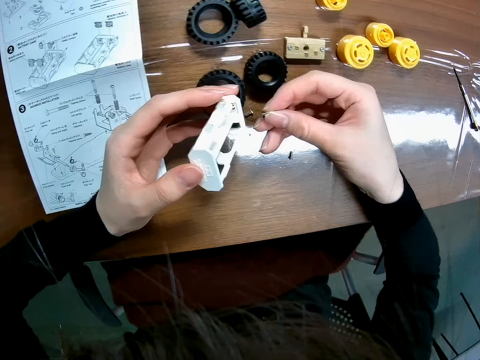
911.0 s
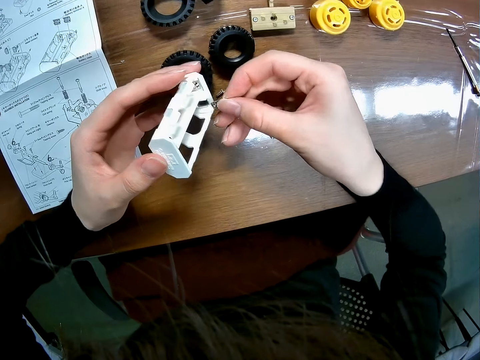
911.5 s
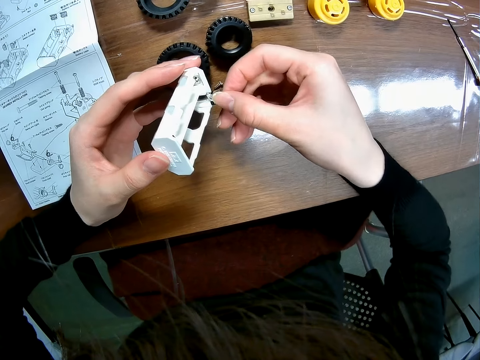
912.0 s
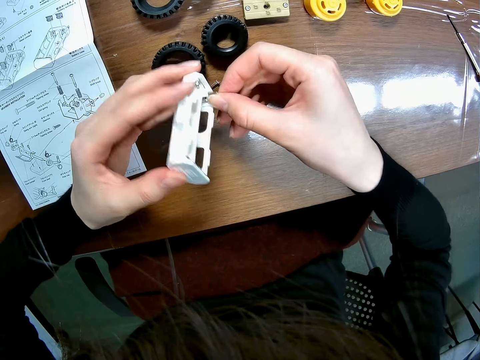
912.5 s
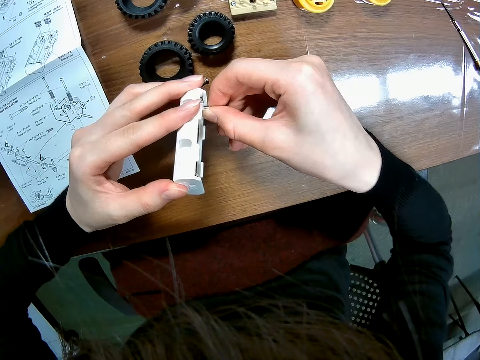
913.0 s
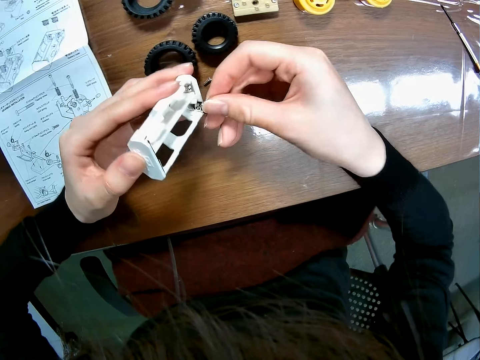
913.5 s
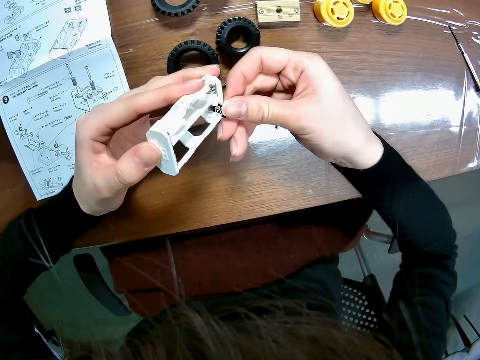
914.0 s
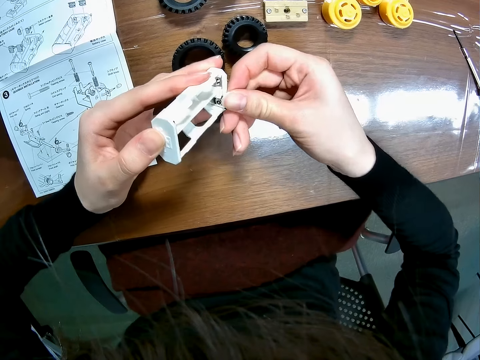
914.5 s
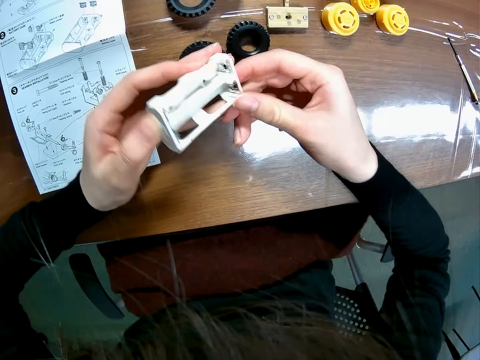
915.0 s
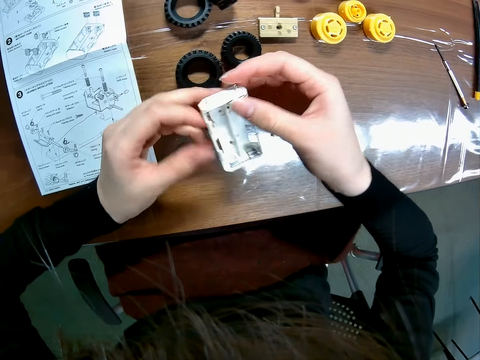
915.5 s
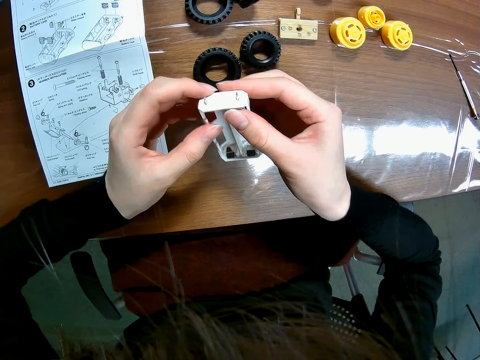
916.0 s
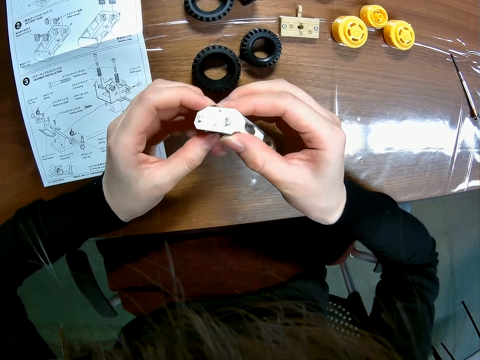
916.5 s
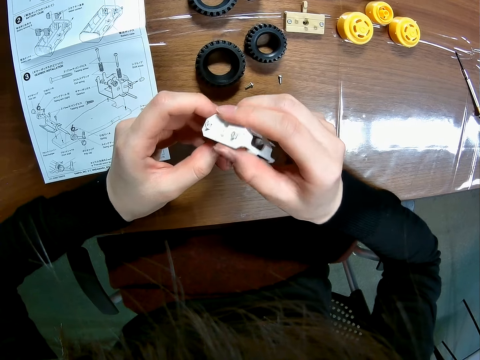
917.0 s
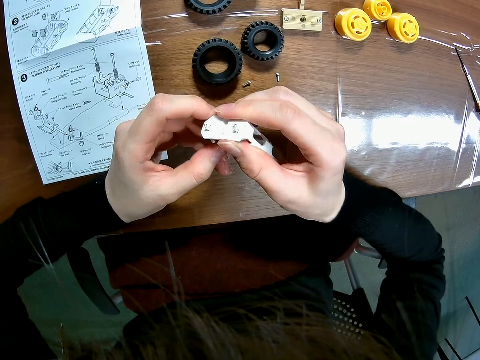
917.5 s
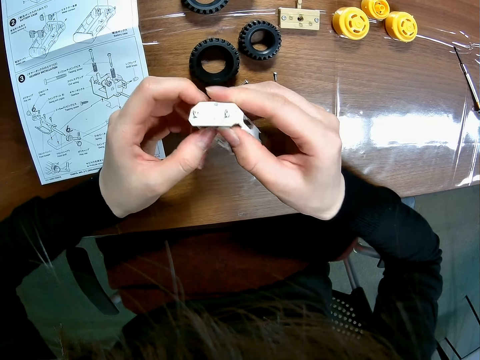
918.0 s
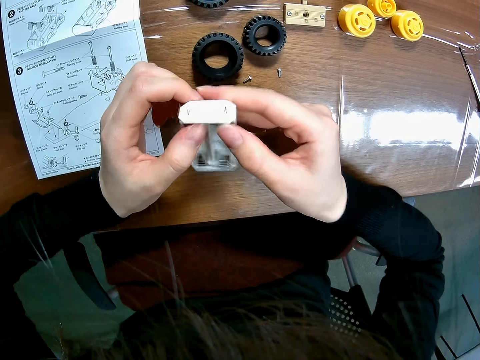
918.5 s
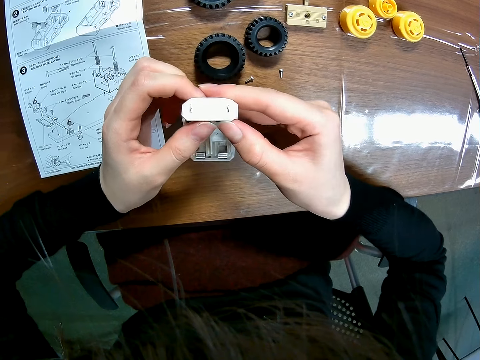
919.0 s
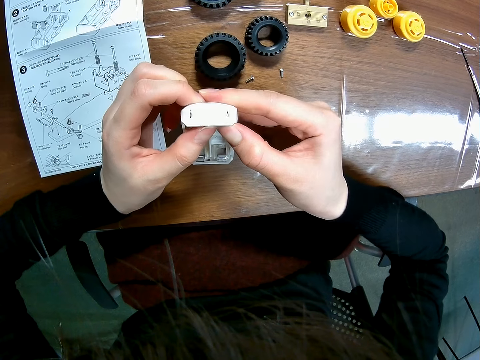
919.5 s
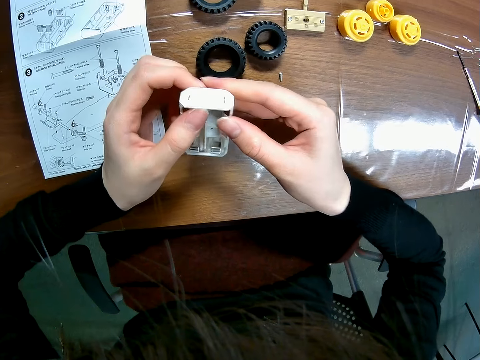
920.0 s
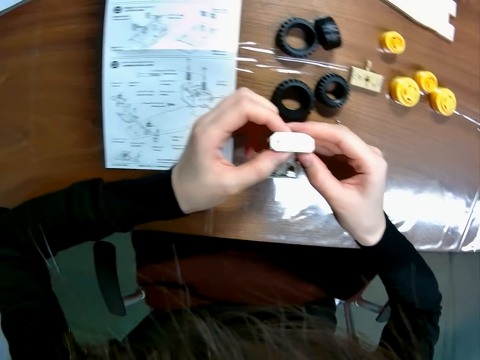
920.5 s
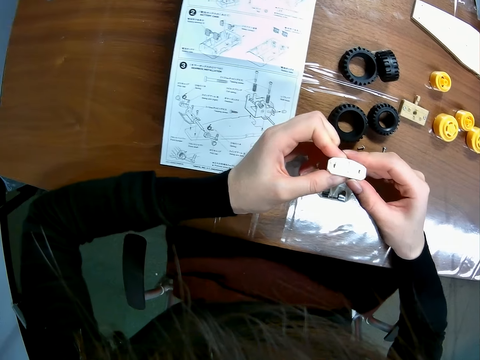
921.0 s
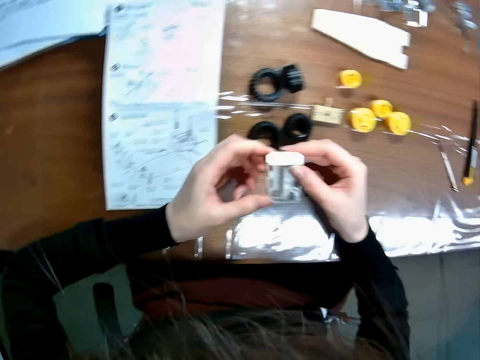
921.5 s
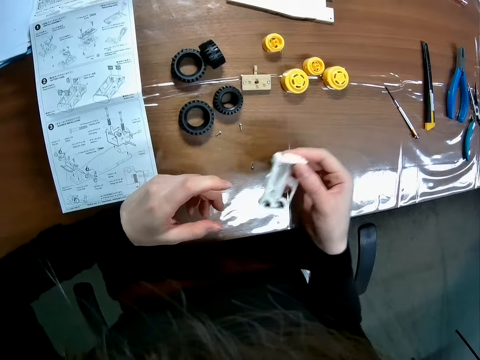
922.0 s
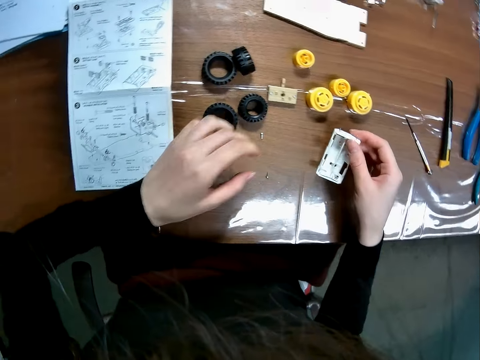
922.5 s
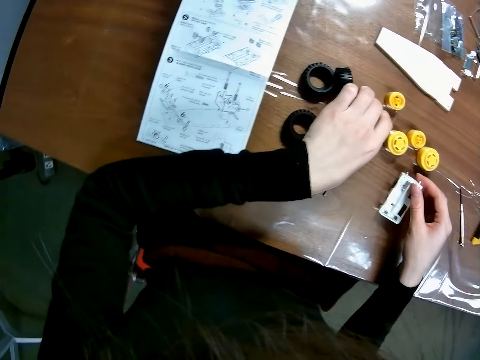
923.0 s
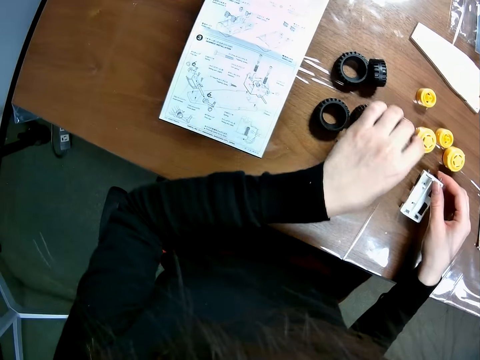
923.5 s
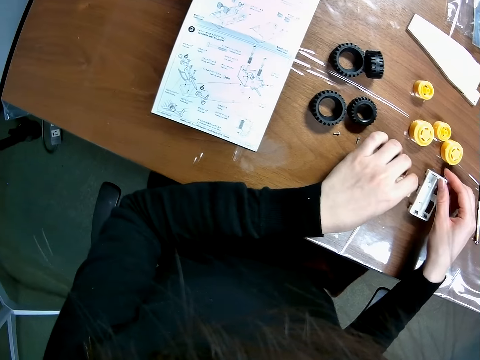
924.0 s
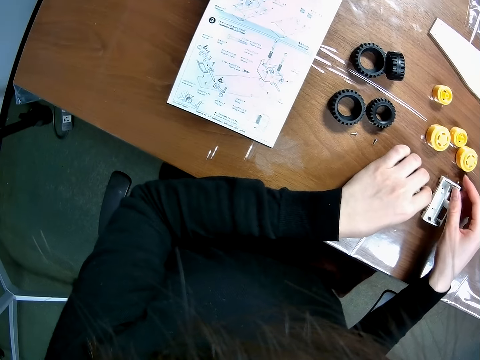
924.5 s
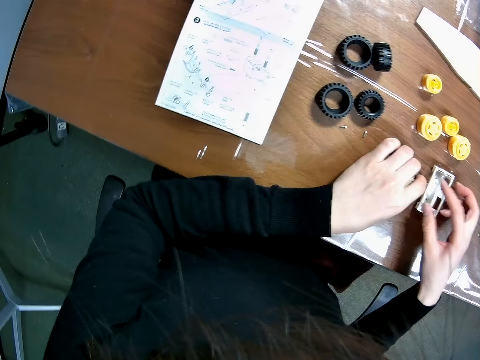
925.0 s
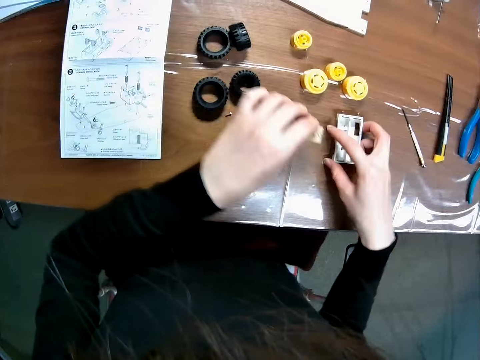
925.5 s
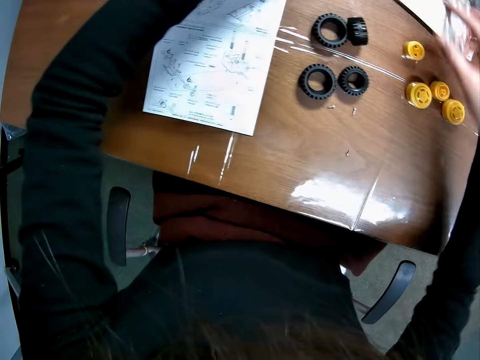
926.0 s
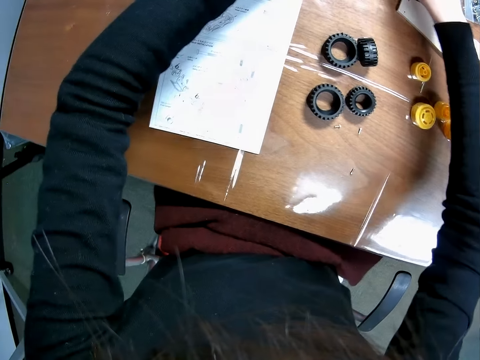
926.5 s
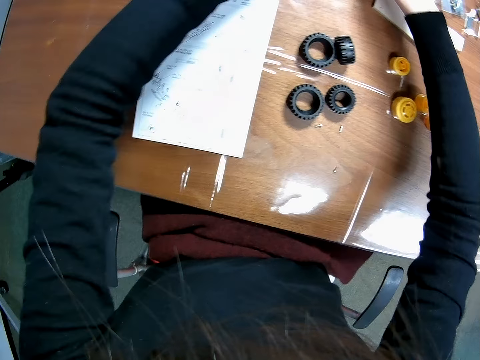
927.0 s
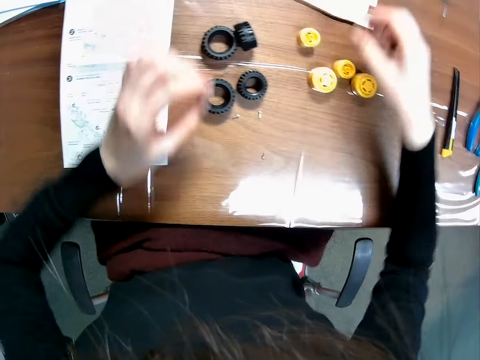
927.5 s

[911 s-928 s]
The camera wearer fixes the toy chassis. They insert the toy car's component into the wooden casing. They press the toy car's component into the wooden casing. They pick something. They drop the wooden casing on the table. They move a toy car's component on the table. They move the wooden casing on the table. They put the toy car chassis on the table.

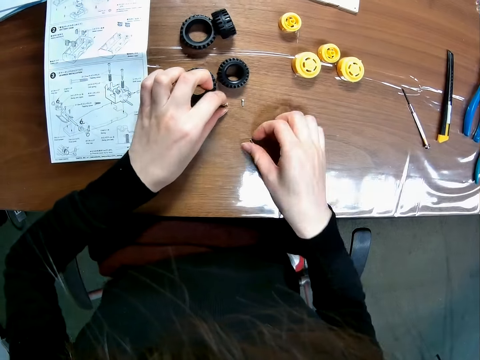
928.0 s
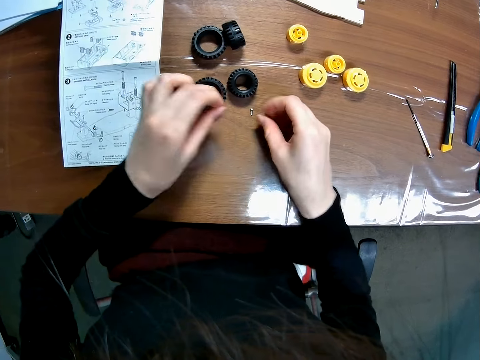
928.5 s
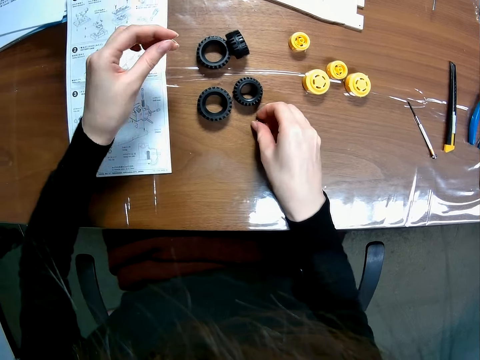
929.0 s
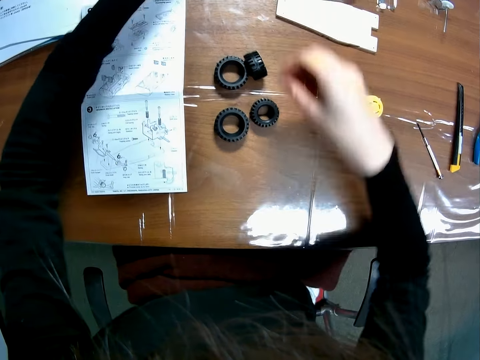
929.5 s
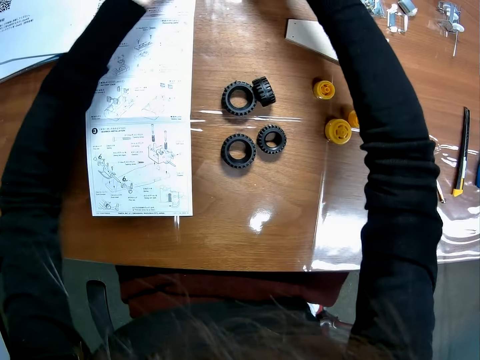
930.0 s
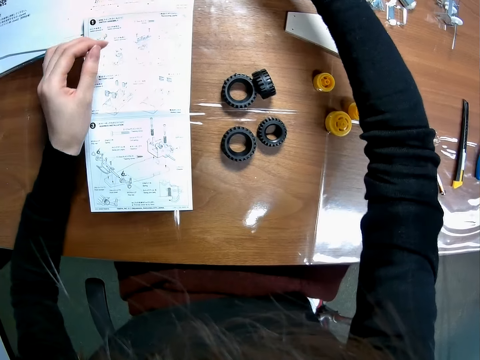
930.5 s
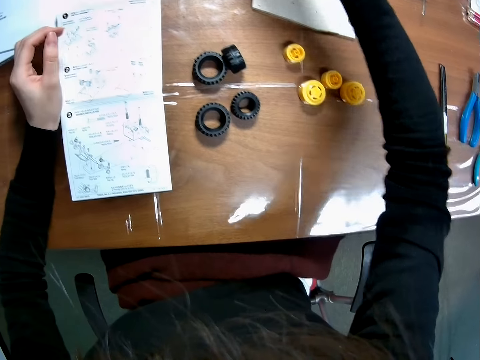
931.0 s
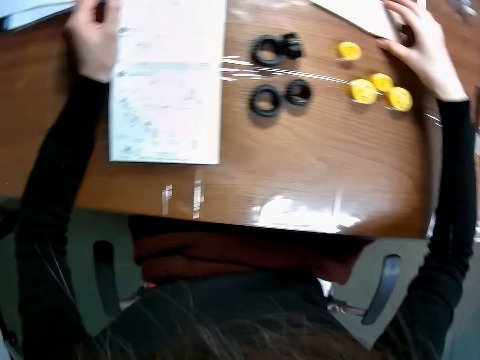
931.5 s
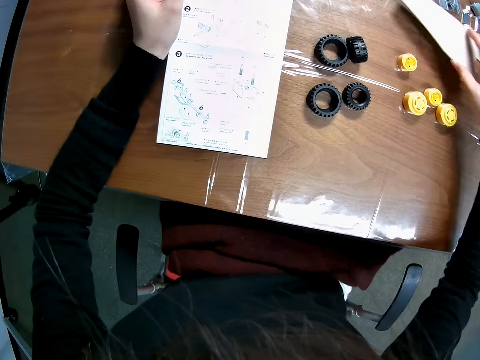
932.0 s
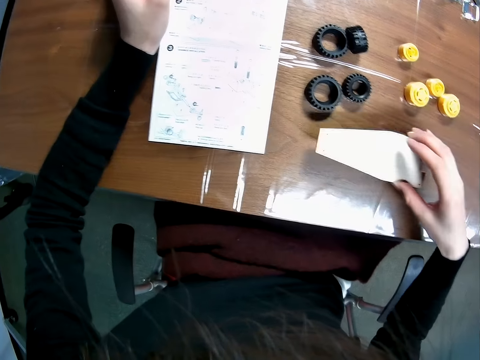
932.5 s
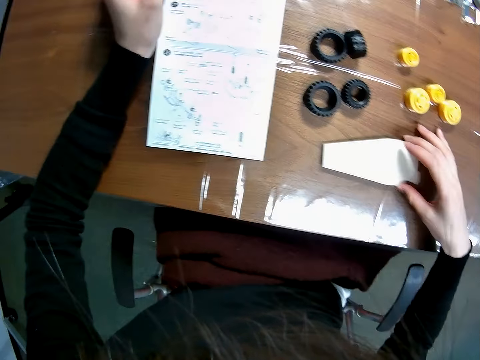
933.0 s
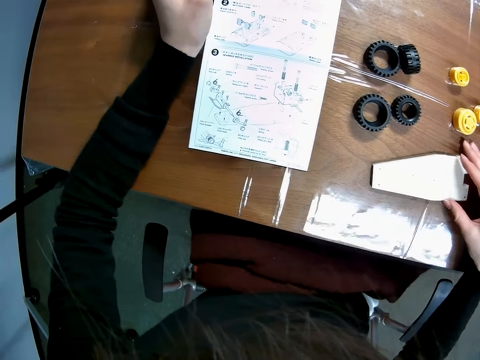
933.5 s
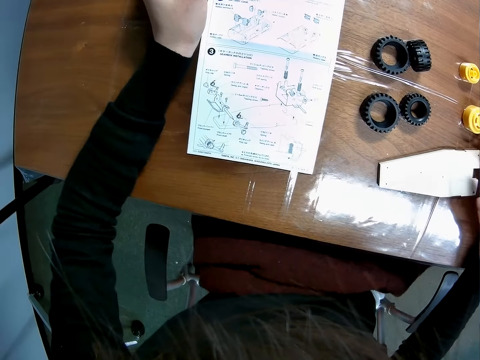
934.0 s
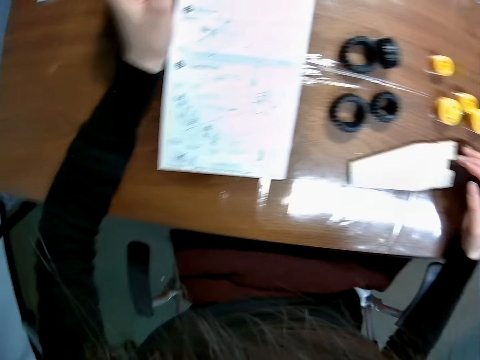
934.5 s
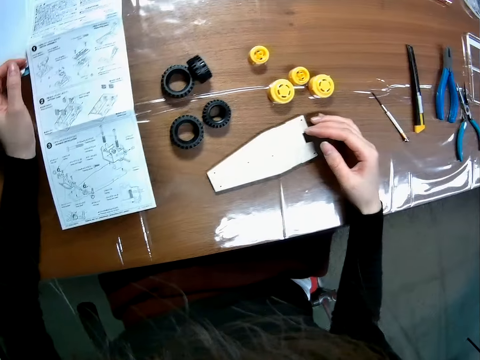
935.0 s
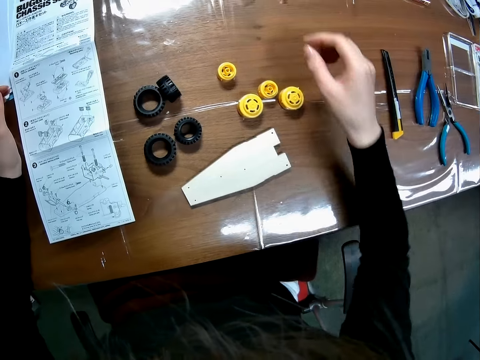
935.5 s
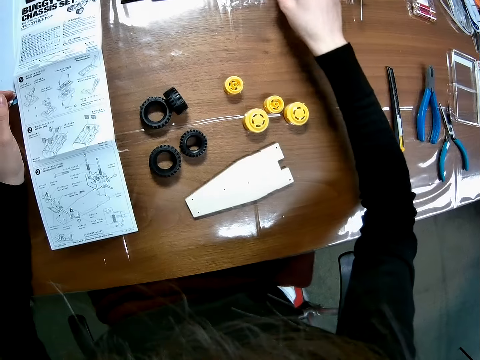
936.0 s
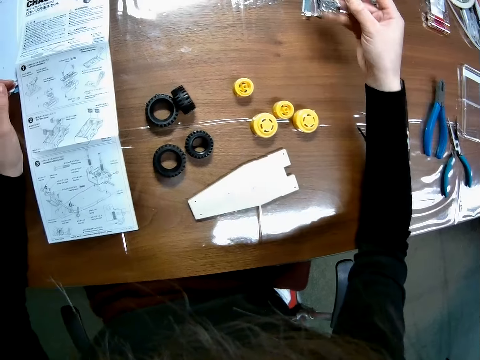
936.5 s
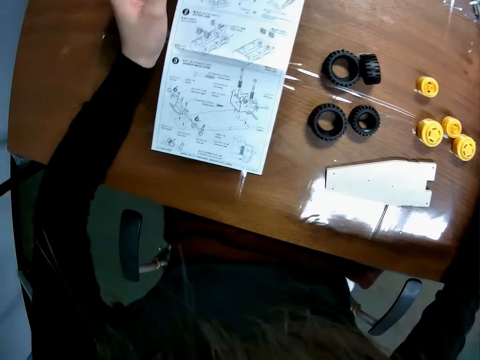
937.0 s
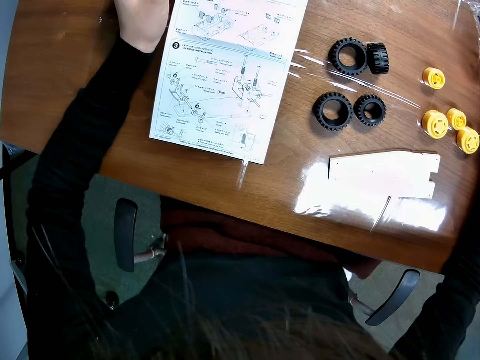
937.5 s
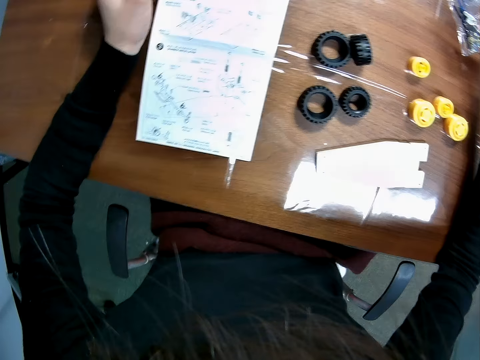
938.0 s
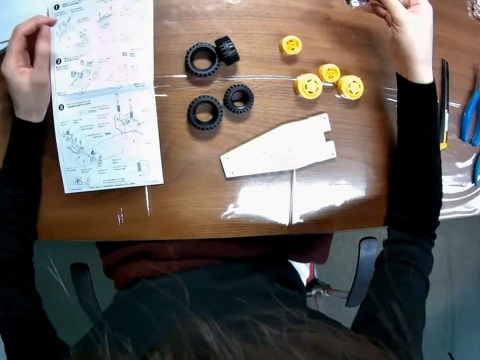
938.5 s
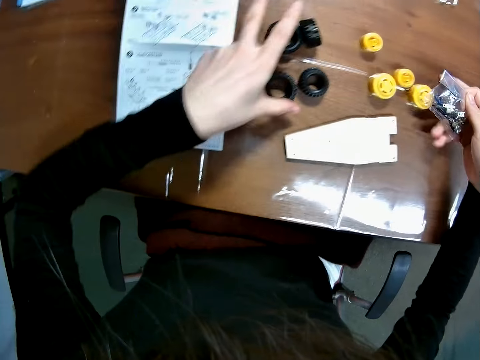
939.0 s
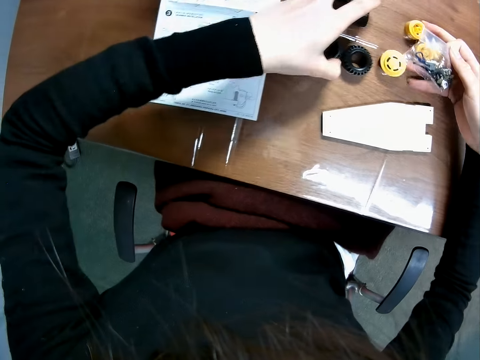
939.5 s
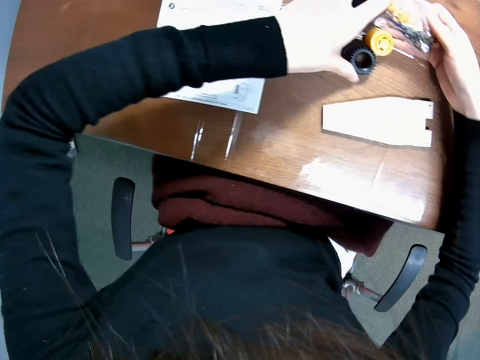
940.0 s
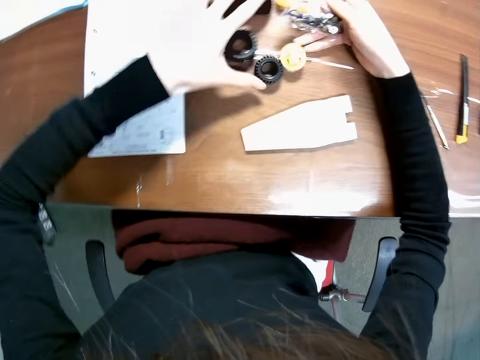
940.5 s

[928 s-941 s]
The camera wearer moves some screws on the table. She picks something. She puts something on the table. She picks a wooden model on the table with her right hand. She drops the wooden model on the table. She picks a packaging nylon on the table. She moves some rubber tires on the table. She moves some toy rims on the table.
